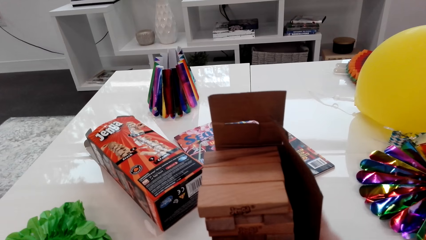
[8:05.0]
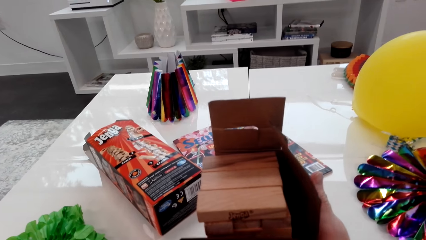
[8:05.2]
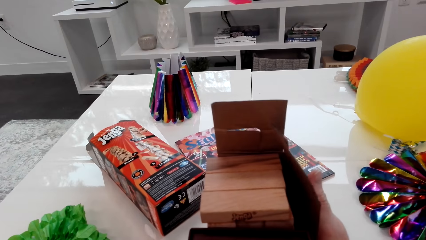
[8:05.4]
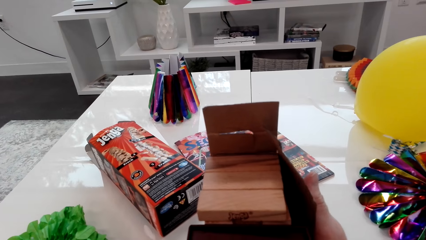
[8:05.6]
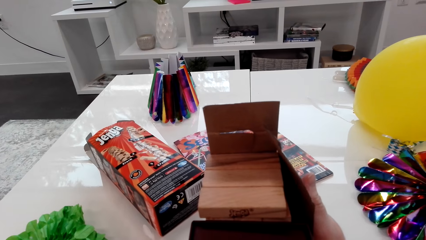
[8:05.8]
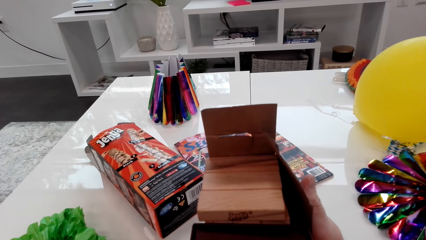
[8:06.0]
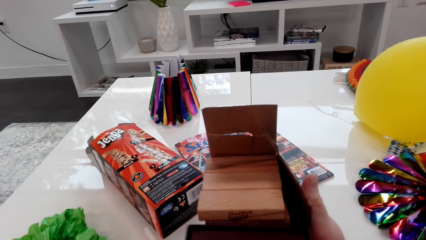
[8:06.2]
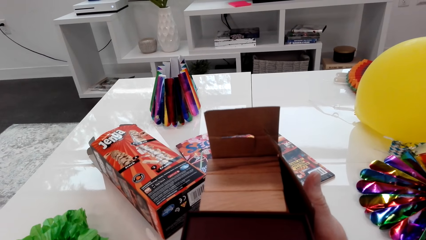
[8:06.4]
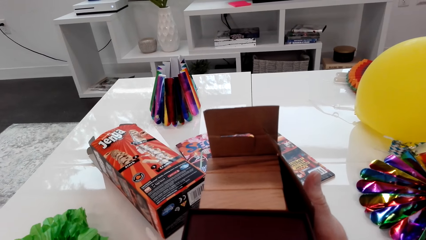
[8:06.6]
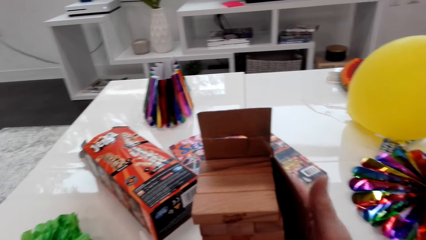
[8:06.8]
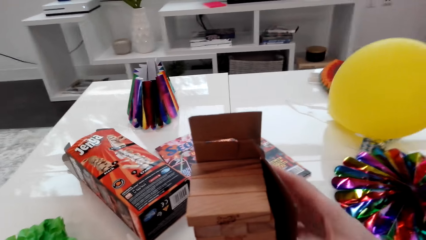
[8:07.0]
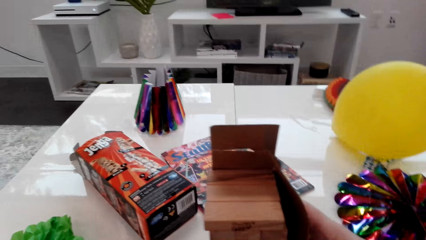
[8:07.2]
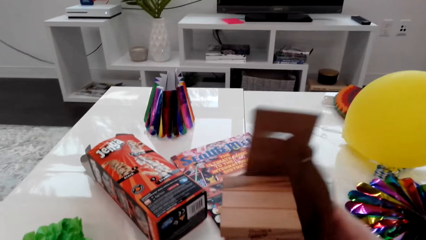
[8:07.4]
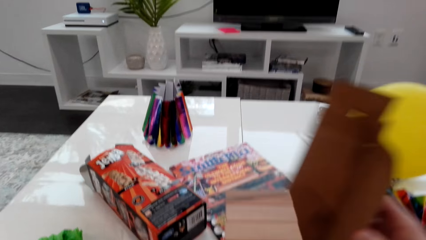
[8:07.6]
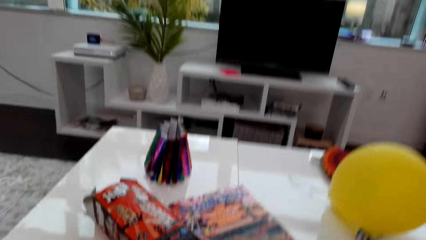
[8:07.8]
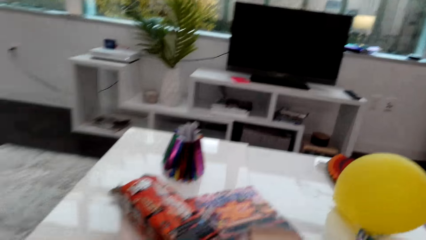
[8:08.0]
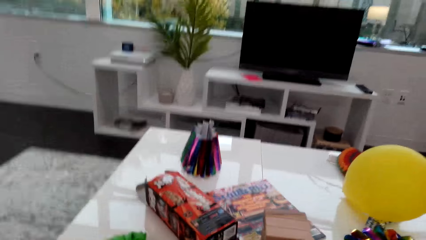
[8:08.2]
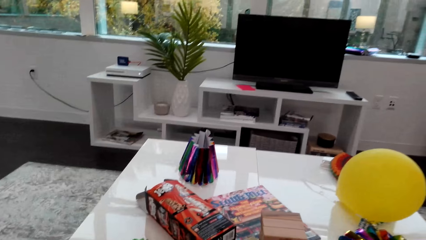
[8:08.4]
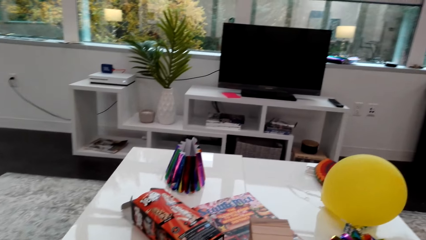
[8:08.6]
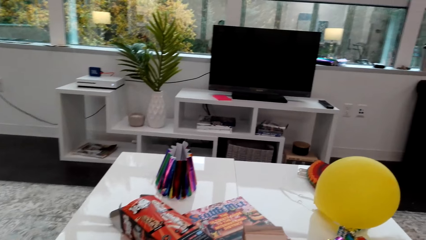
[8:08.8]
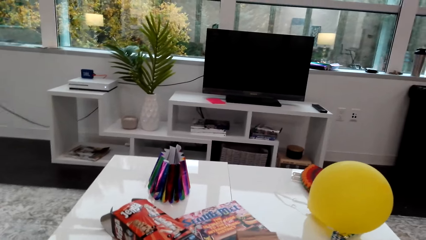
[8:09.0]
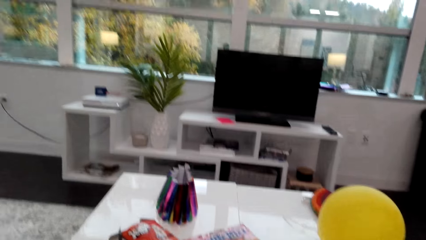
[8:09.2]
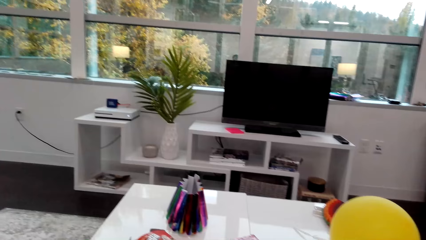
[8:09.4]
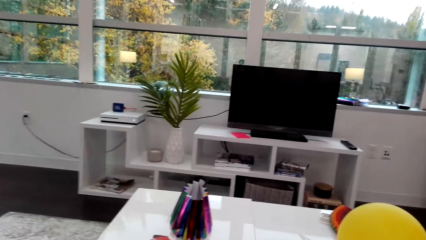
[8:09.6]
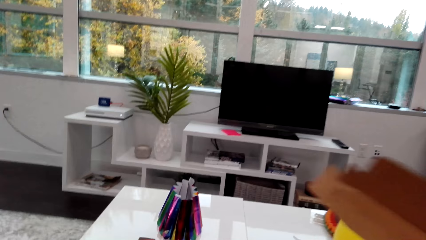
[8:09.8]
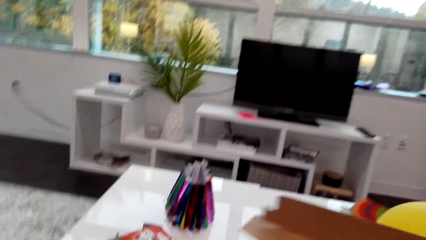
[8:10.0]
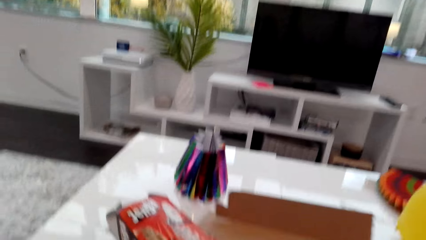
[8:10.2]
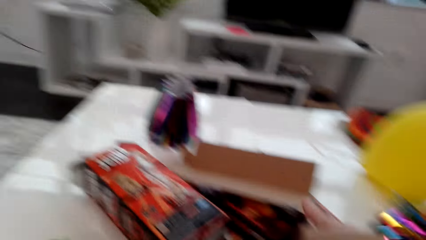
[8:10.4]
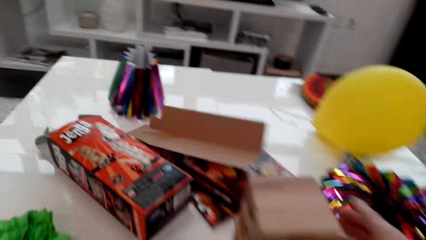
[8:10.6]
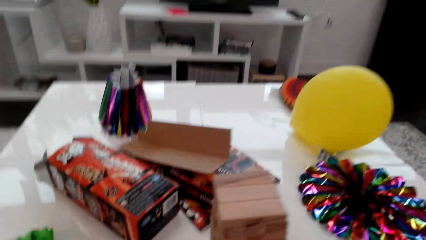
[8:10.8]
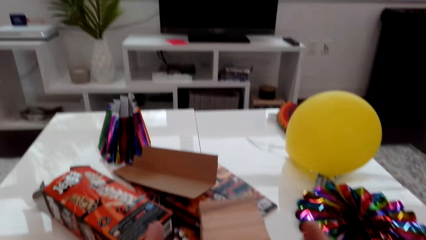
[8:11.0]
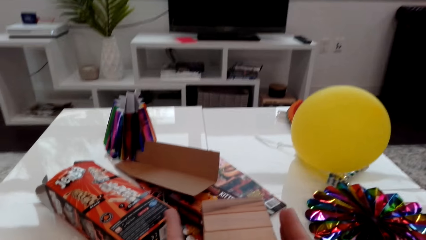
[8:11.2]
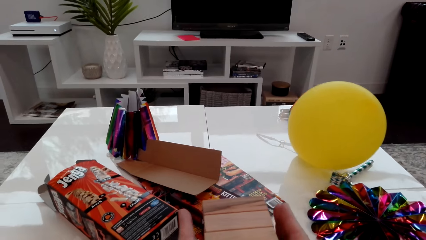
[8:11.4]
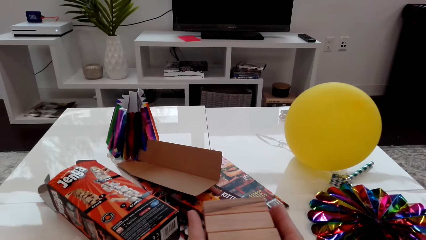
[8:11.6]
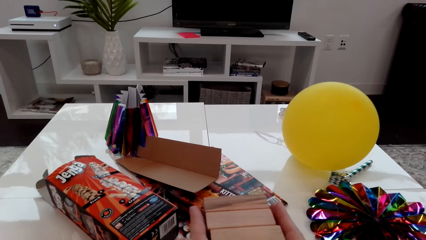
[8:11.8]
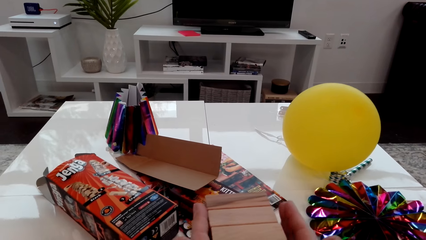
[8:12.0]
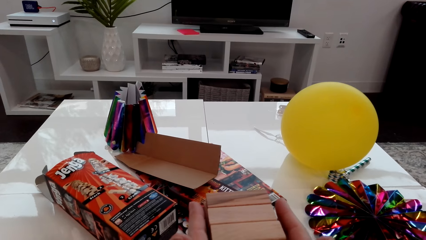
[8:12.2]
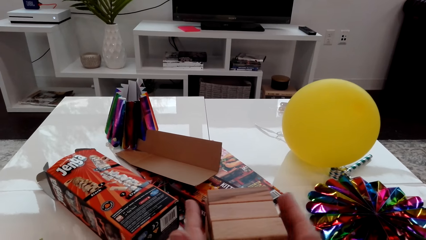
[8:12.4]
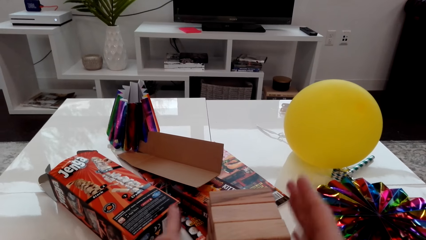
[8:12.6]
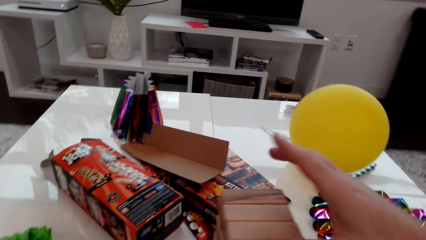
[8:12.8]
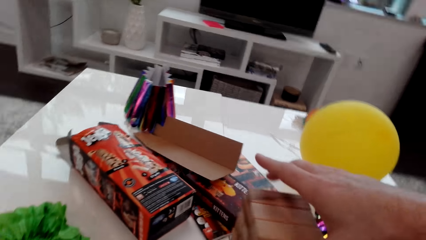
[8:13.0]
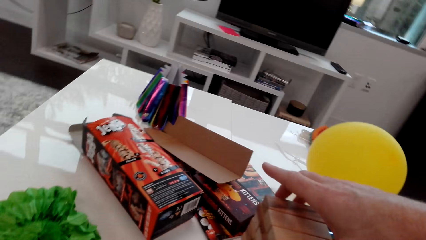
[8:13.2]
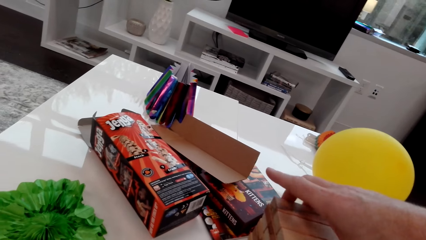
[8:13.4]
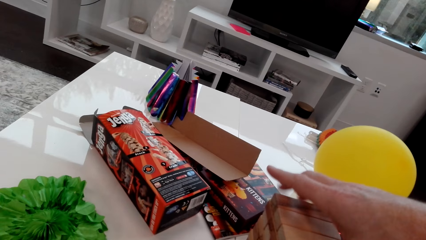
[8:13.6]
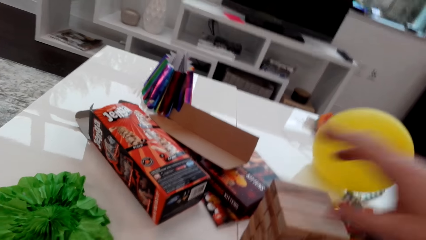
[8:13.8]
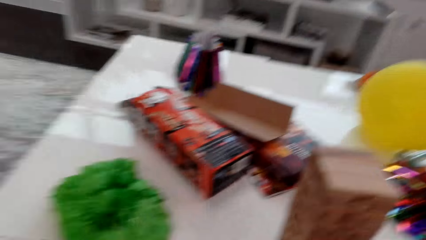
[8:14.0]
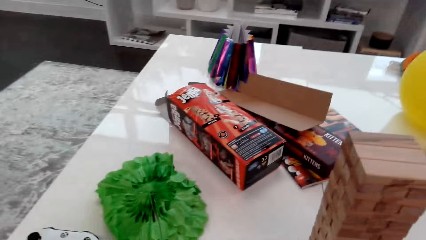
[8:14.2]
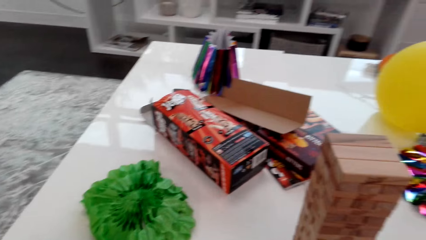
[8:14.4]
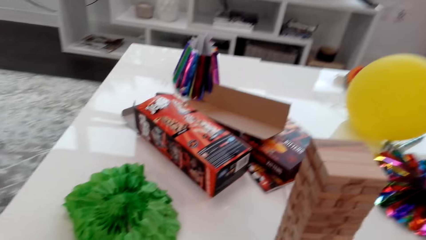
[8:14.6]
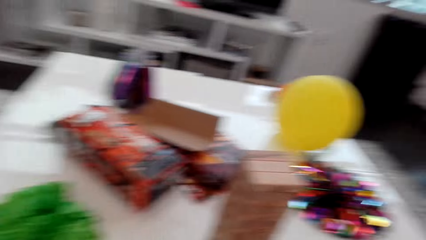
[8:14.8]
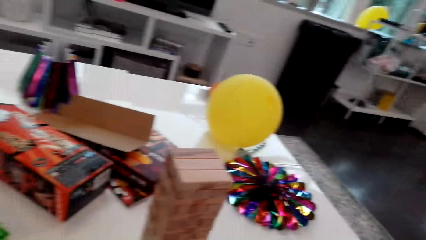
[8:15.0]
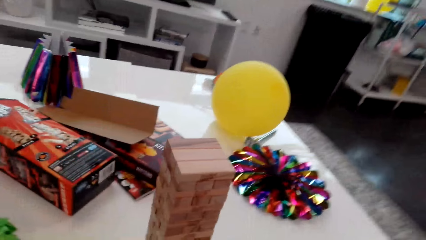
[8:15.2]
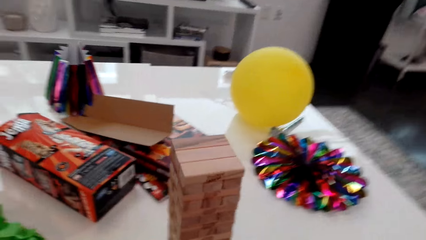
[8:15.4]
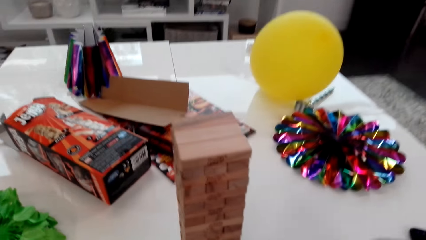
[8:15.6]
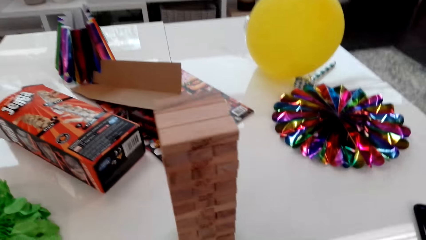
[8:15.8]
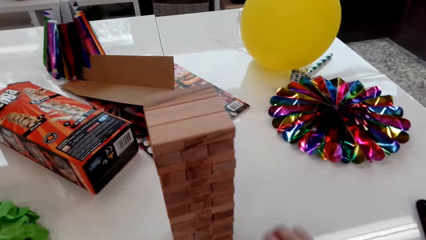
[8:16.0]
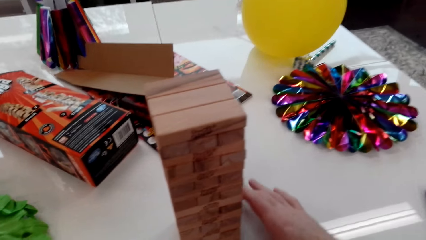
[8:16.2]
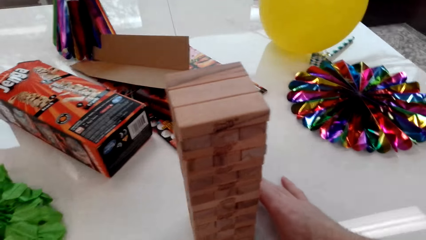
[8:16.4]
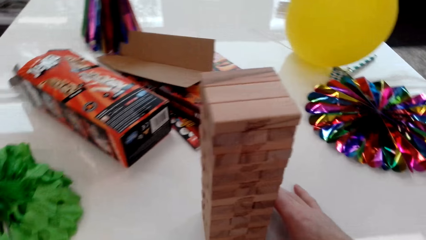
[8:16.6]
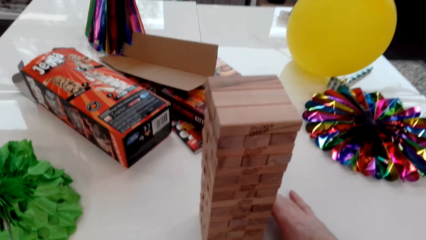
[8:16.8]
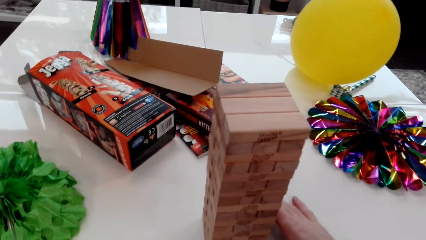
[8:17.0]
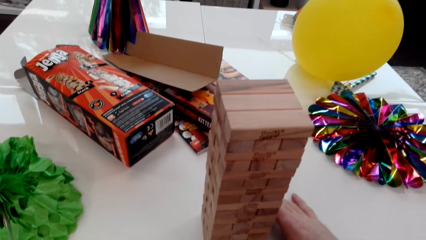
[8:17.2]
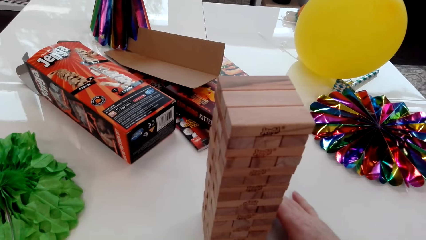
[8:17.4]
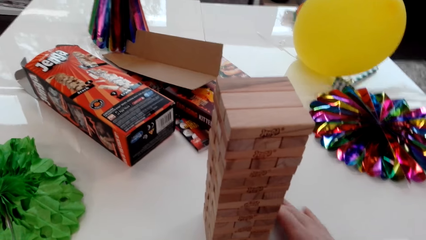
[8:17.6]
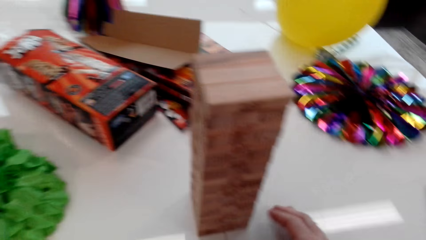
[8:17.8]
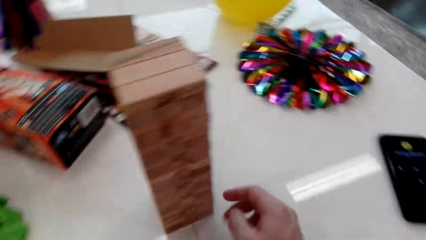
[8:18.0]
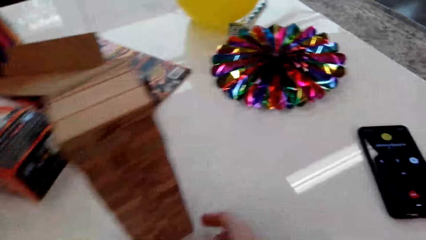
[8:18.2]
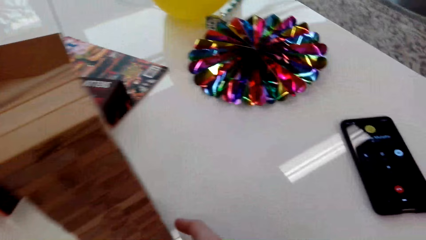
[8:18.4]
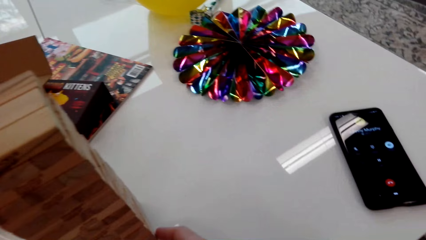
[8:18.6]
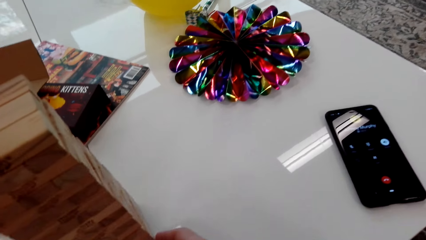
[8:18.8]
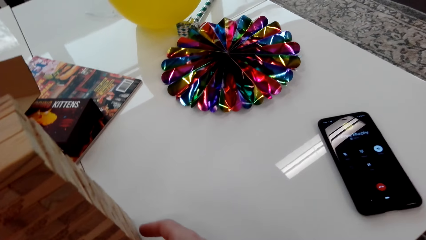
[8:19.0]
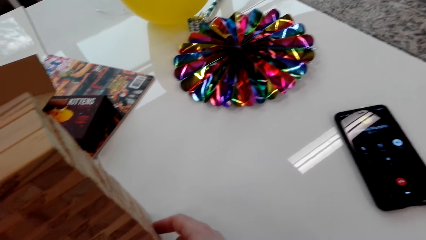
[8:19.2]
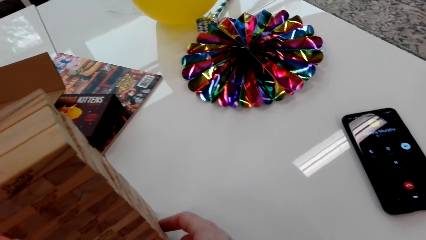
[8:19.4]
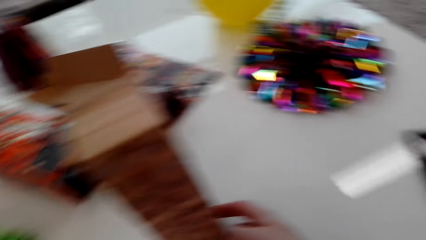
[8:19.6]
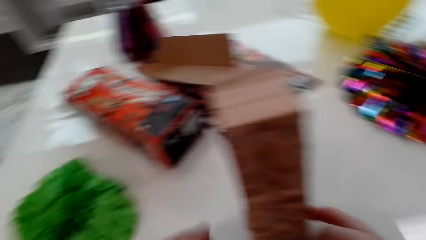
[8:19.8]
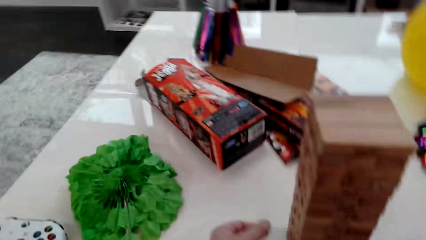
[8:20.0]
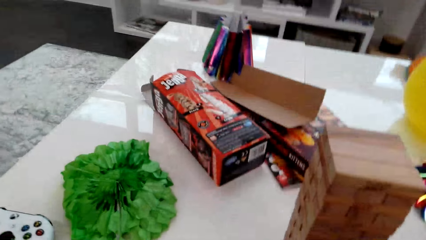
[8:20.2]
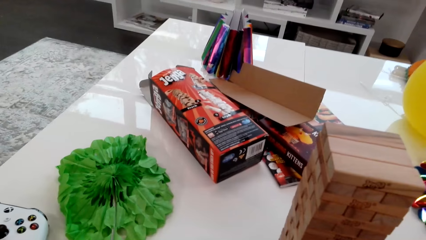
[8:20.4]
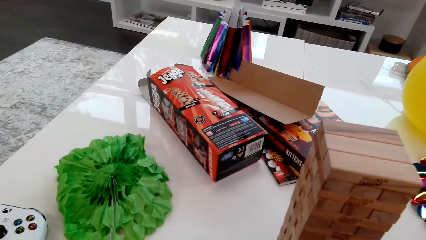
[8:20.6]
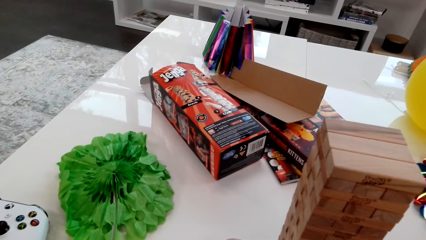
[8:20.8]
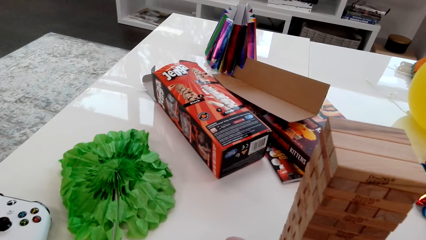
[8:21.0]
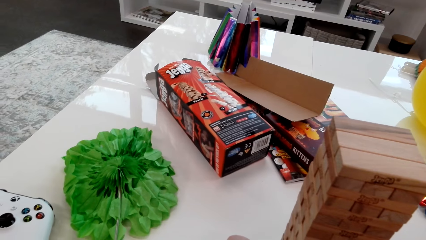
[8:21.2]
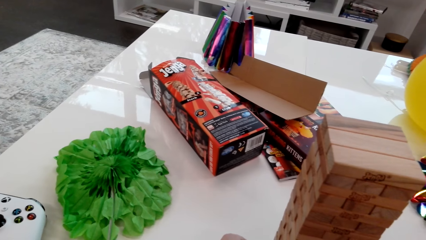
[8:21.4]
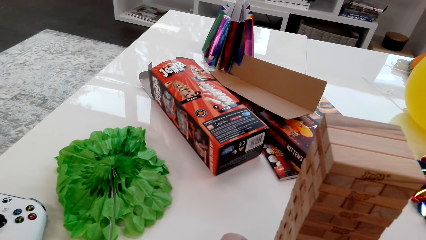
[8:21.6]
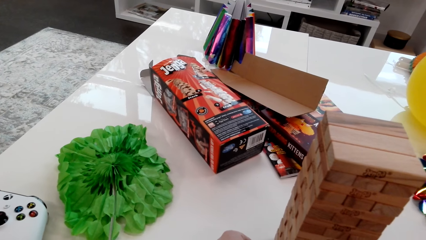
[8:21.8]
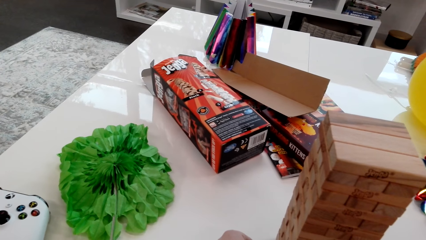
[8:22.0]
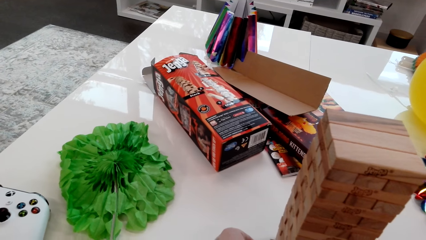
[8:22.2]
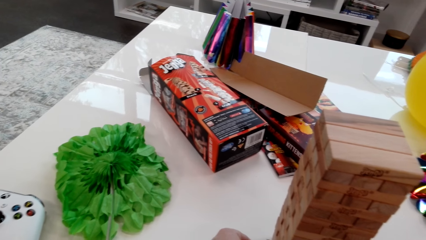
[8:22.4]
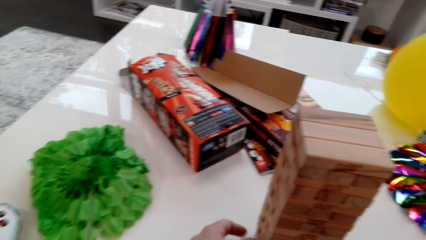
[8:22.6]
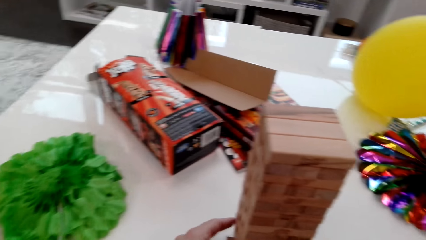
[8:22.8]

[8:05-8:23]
The camera wearer holds the carton firmly to the stack. They remove the carton from the stack. They place the carton away on the table. They hold the stack together with both hands. They align the pieces of jenga straight. They fix the top cubes. They hold onto the side of the stack of cubes.
